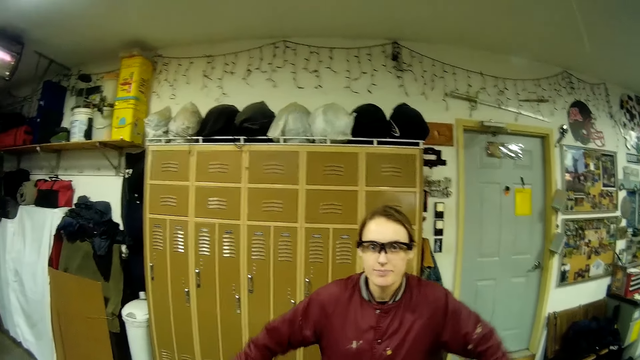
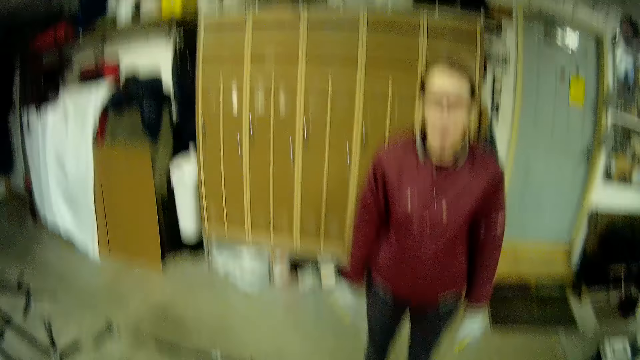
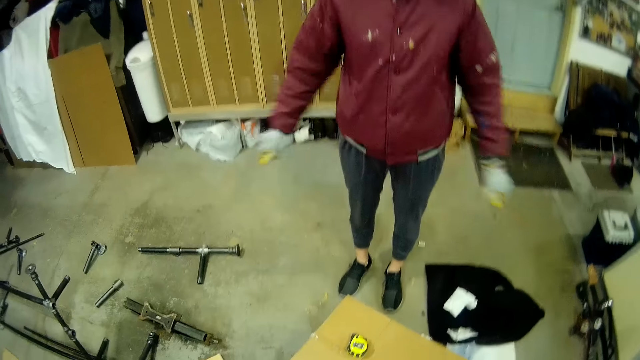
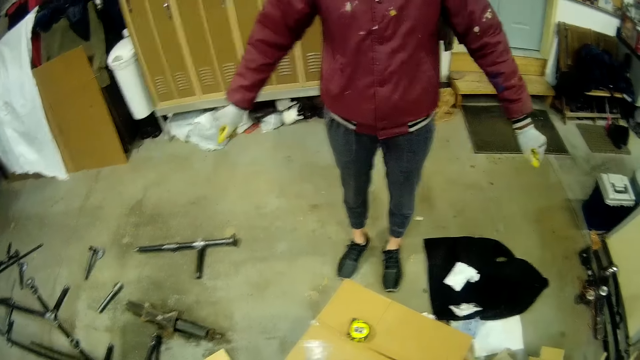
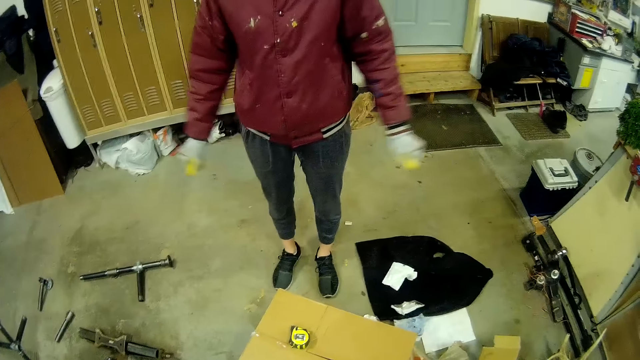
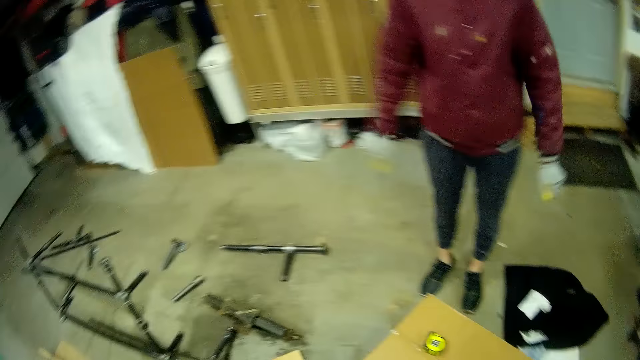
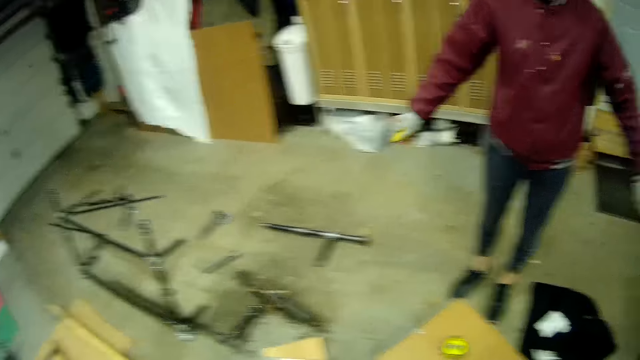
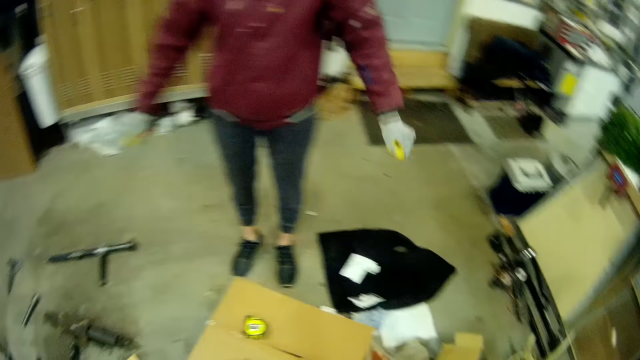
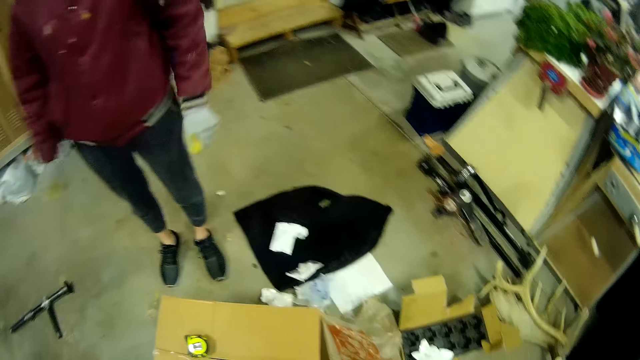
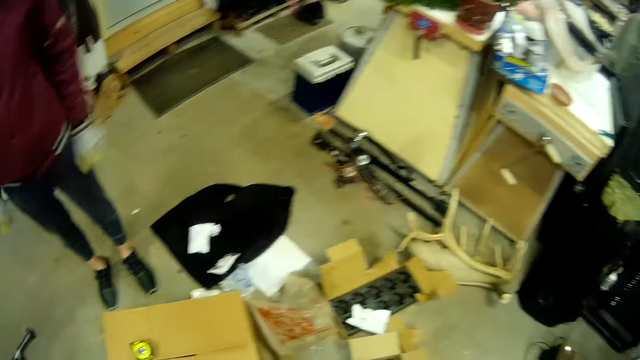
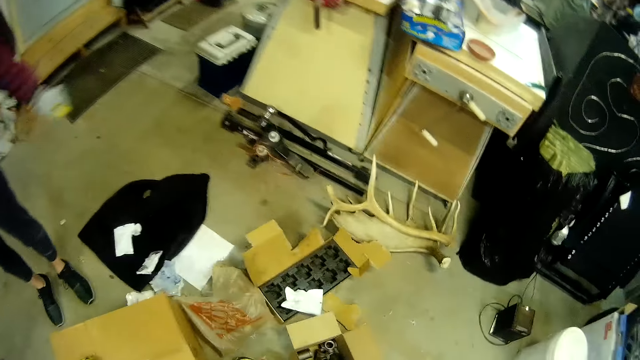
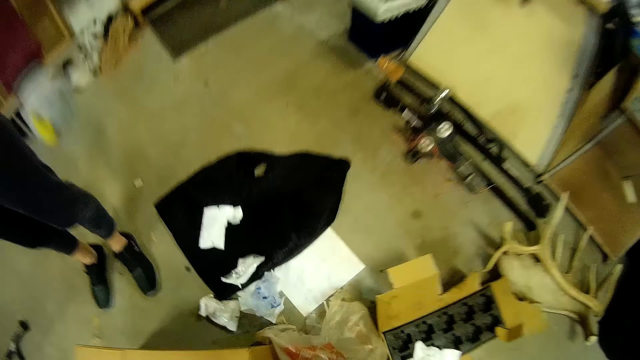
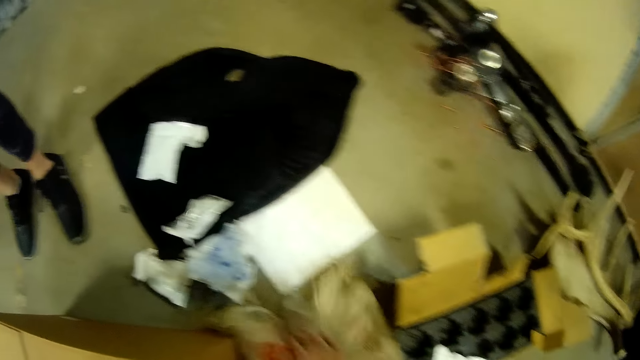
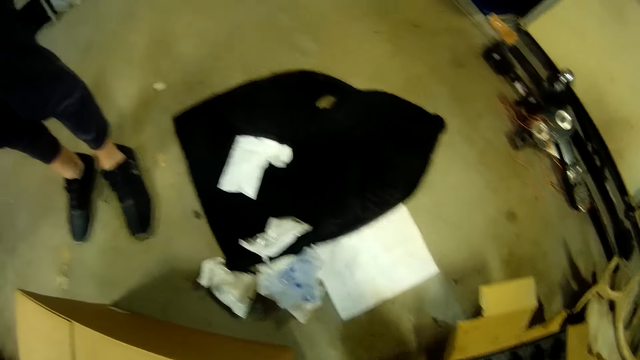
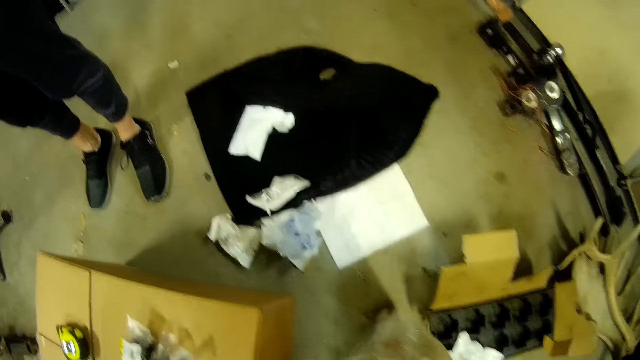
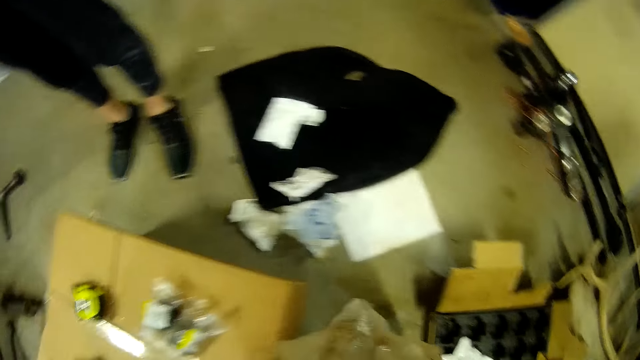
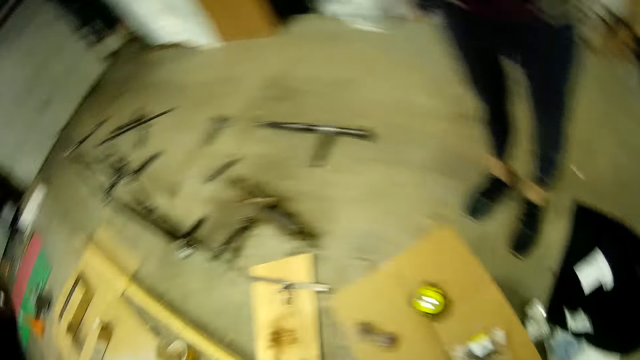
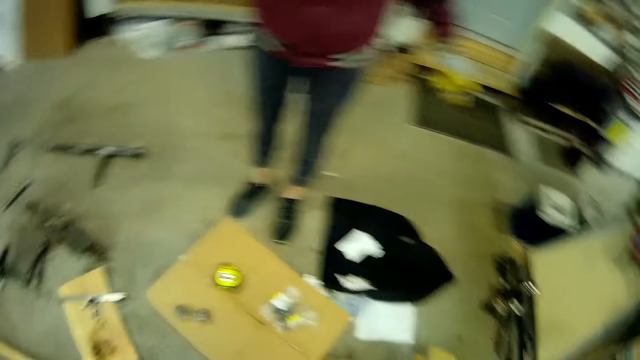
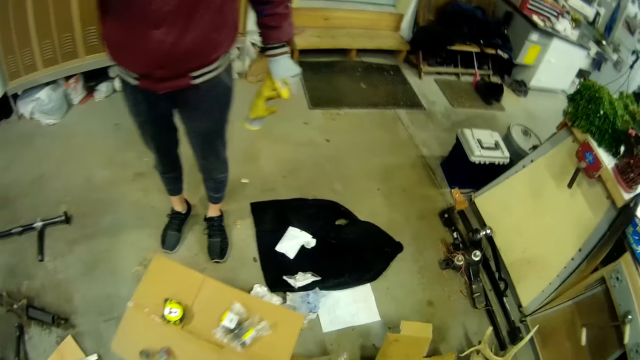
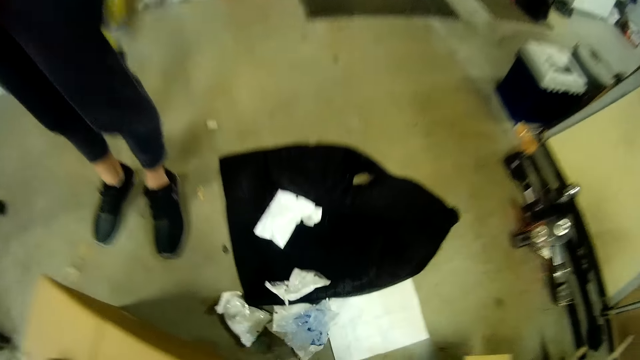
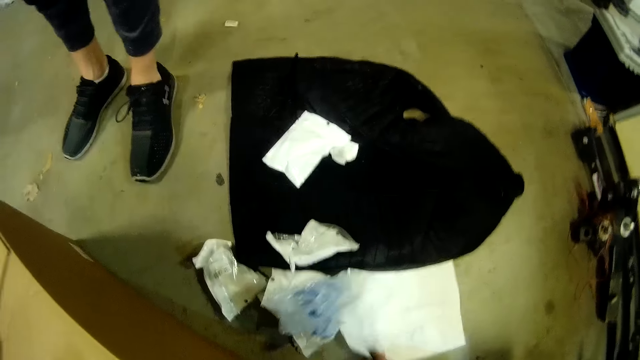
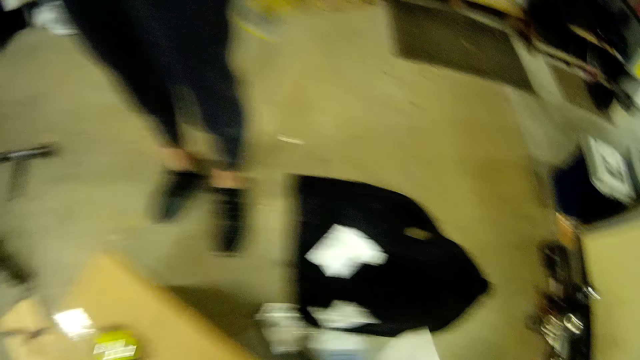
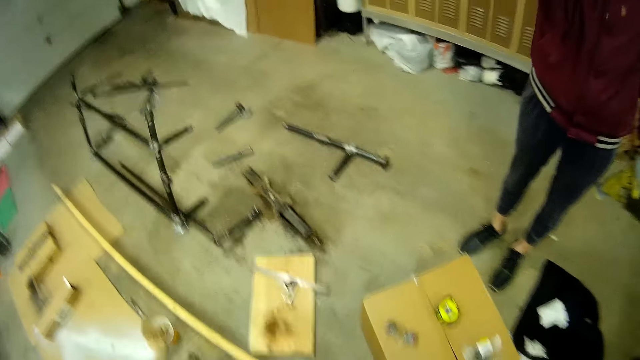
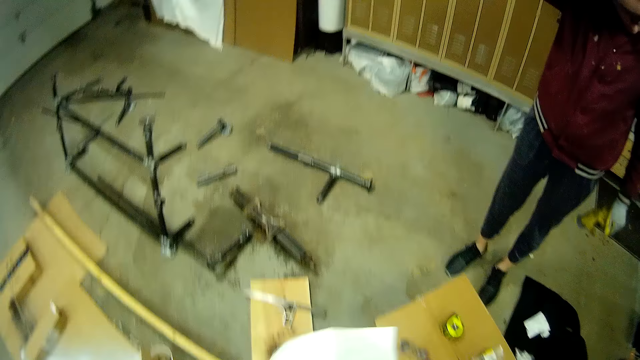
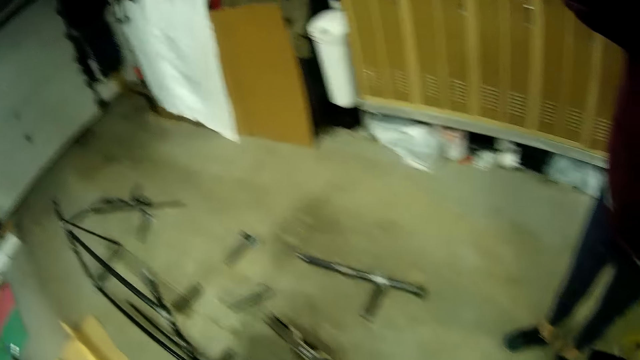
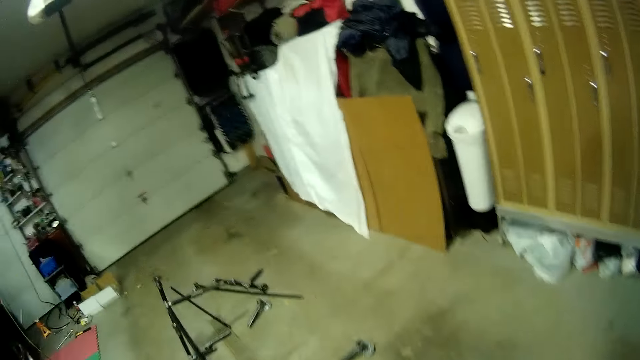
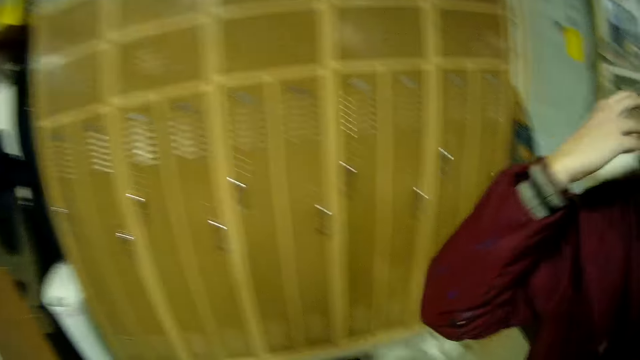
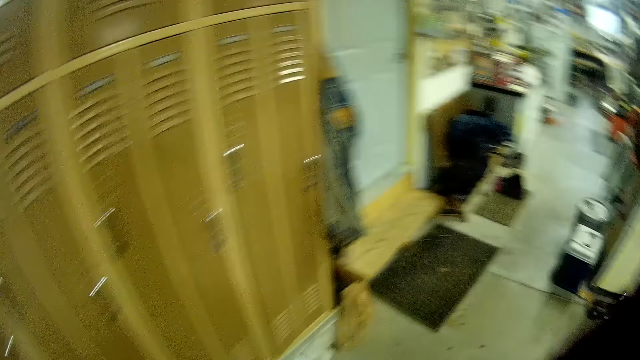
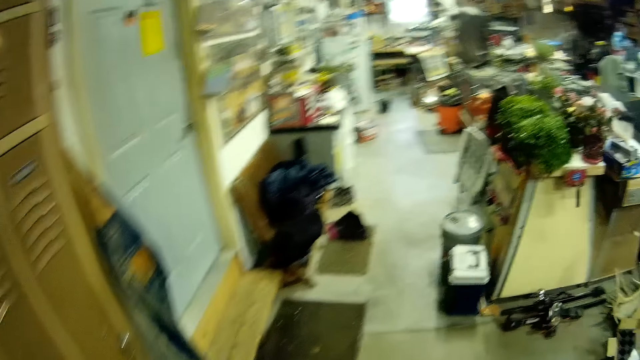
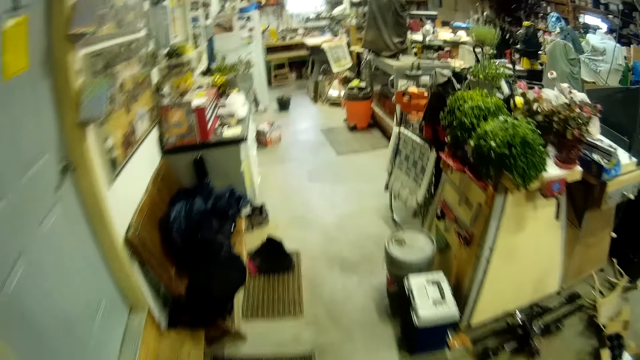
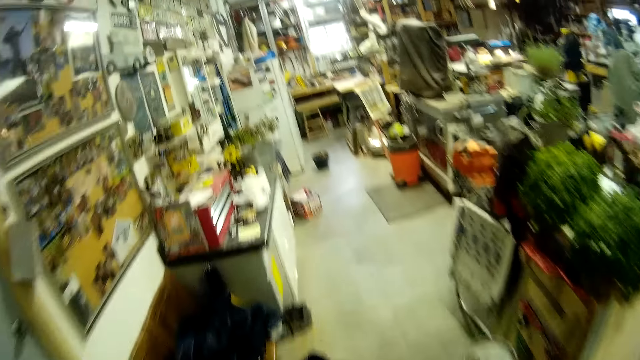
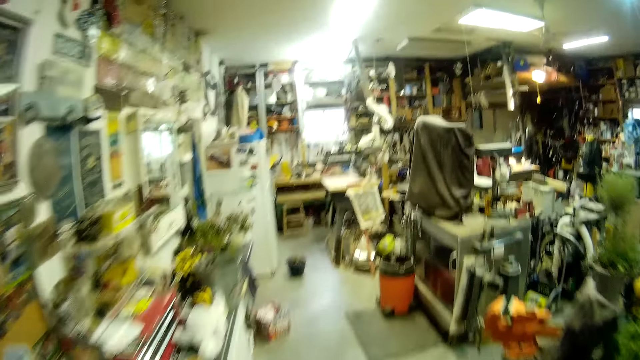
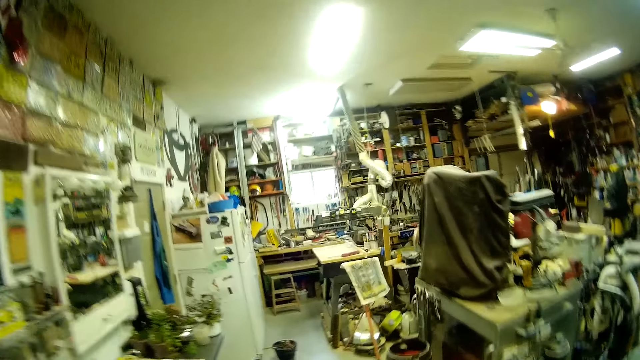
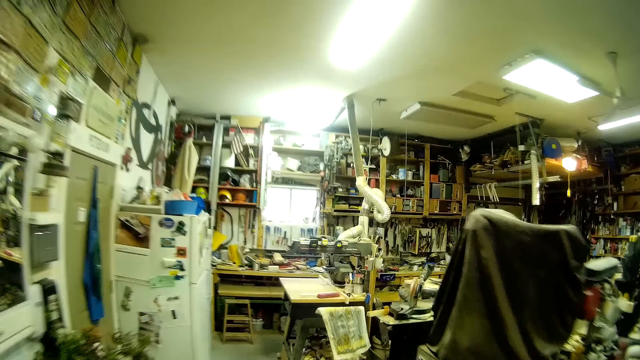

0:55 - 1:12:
The camera wearer picks up a nylon from the floor with his right hand. He picks up a paper from the floor with his right hand. He holds the paper with both hands. He walks towards a table in the workshop.

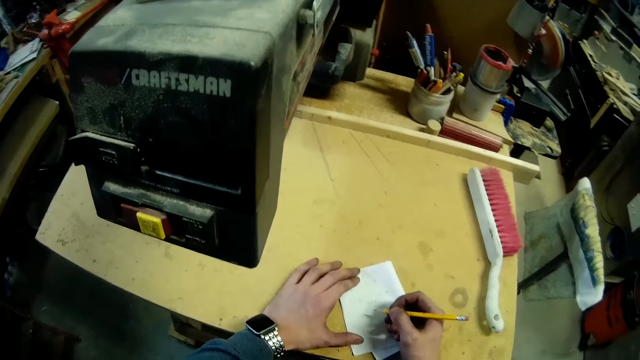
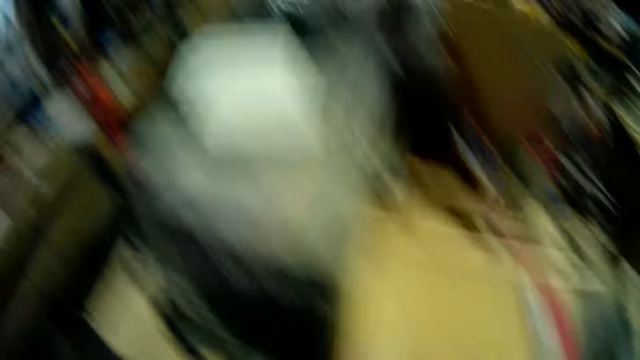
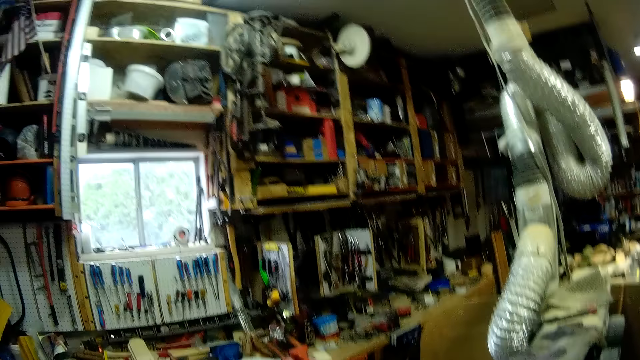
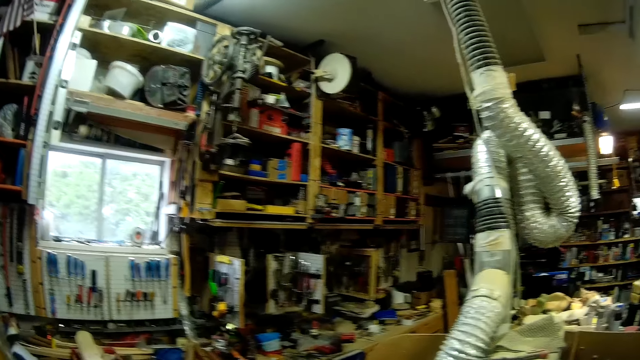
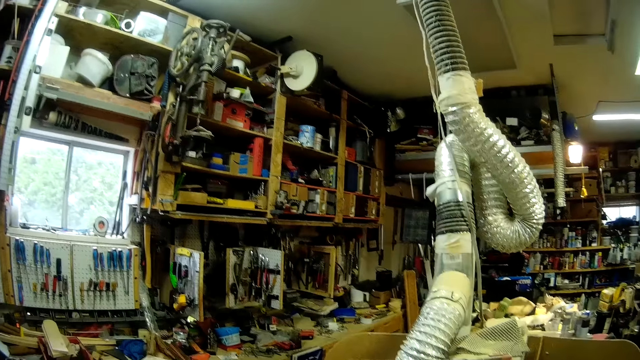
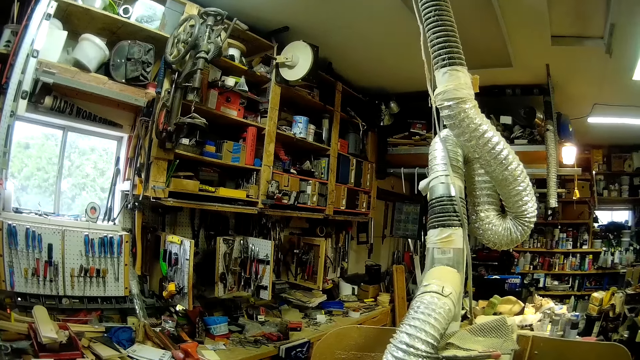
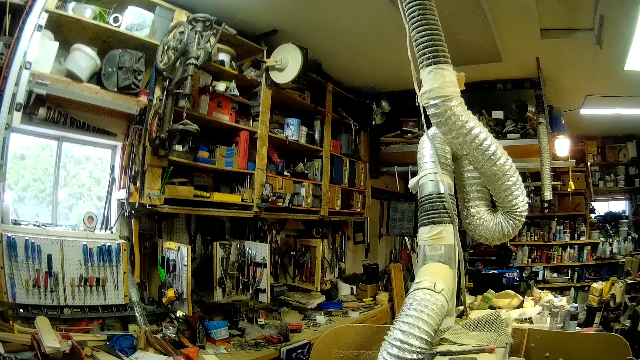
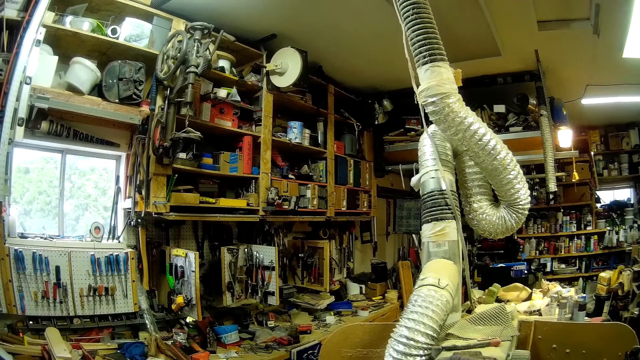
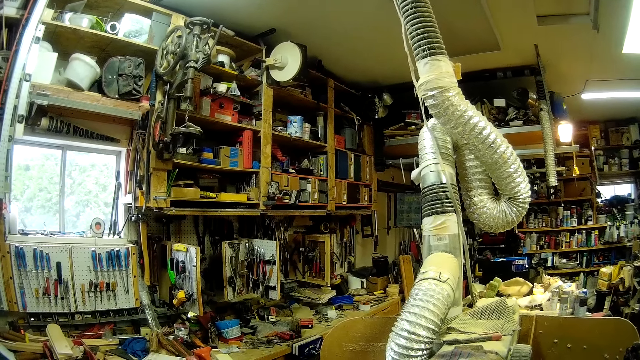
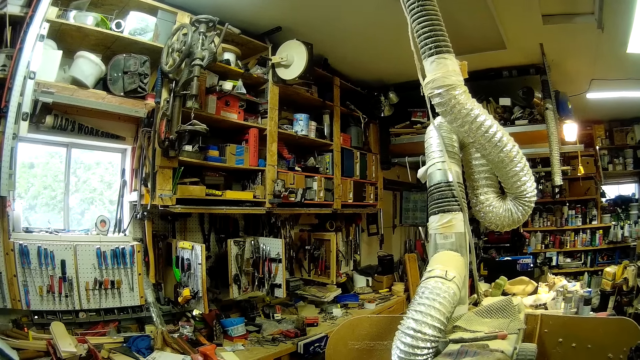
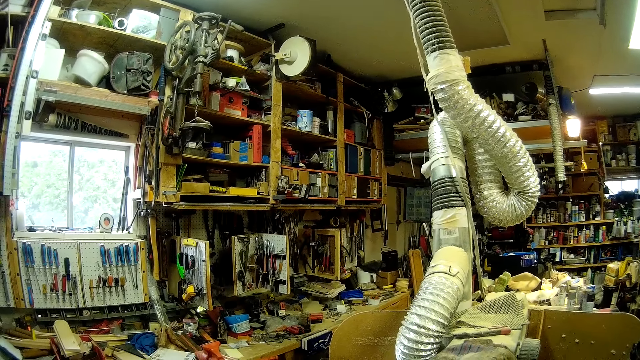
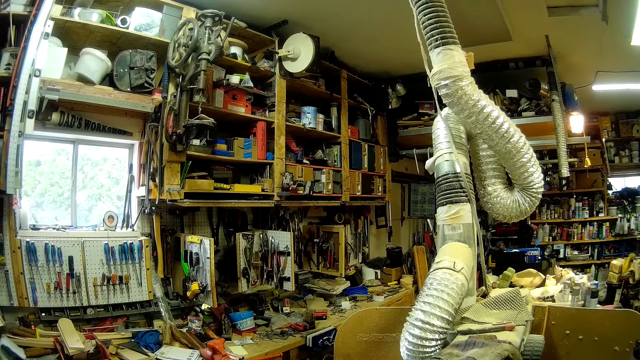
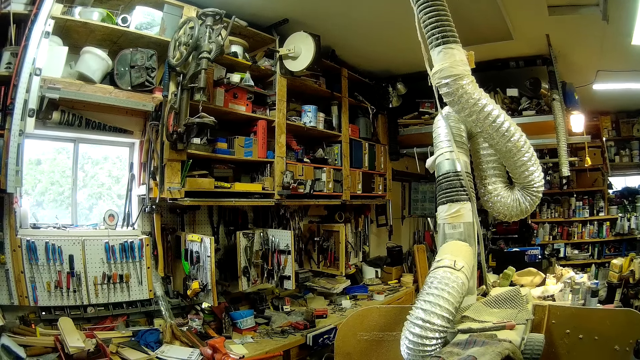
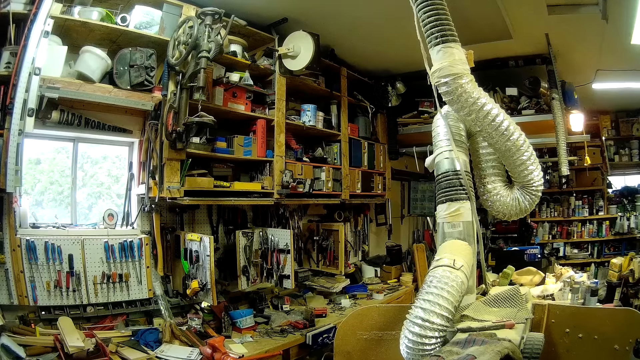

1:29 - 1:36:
The camera wearer stands on the floor.
